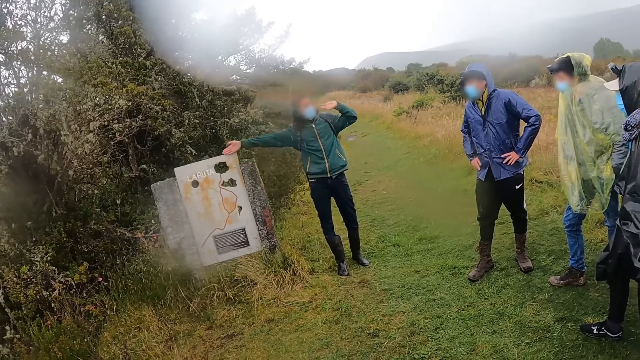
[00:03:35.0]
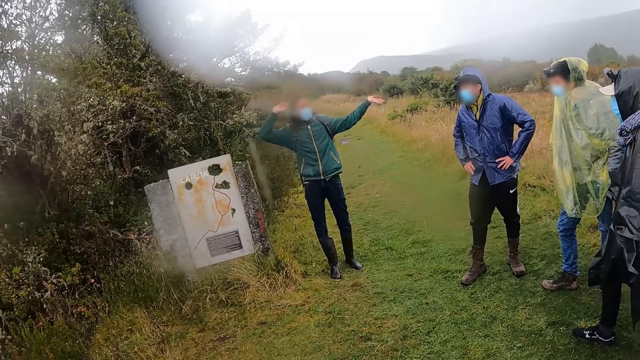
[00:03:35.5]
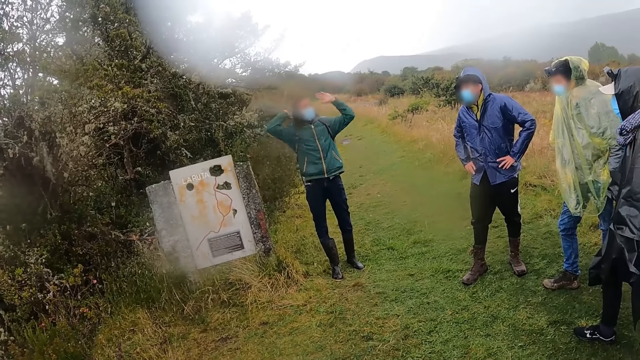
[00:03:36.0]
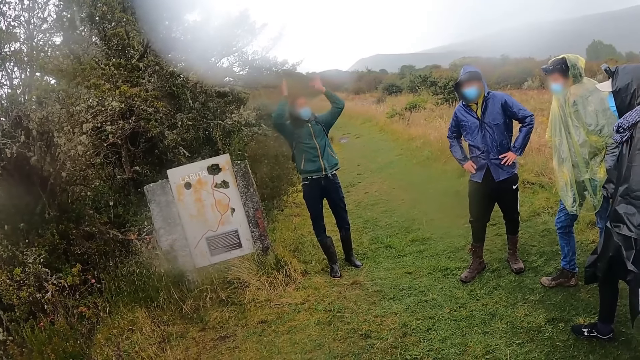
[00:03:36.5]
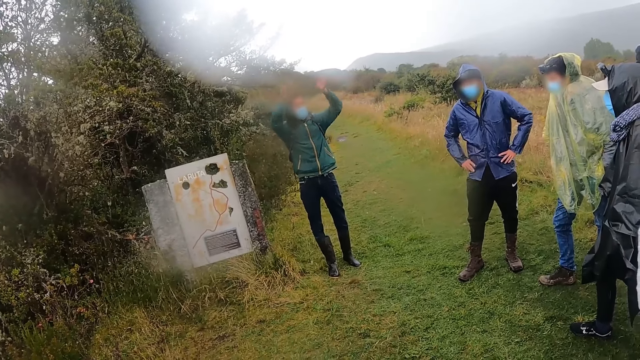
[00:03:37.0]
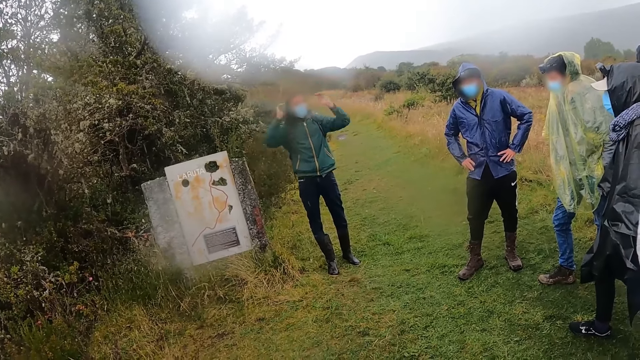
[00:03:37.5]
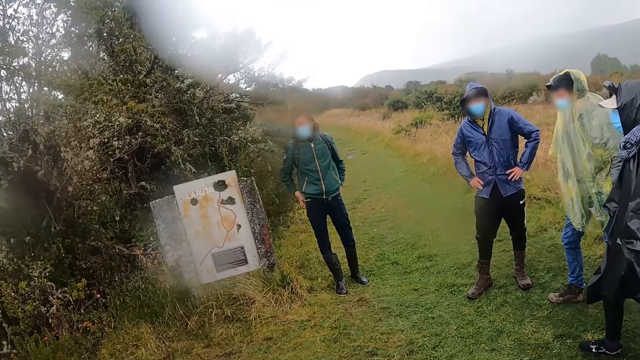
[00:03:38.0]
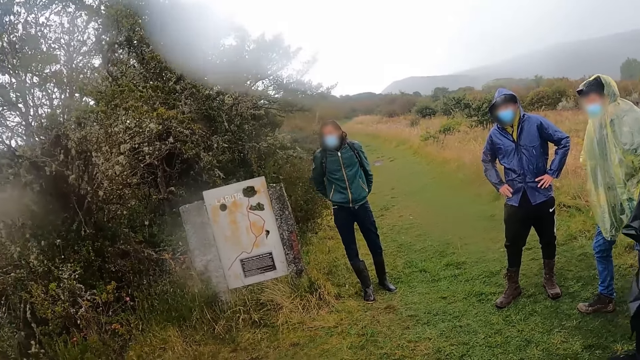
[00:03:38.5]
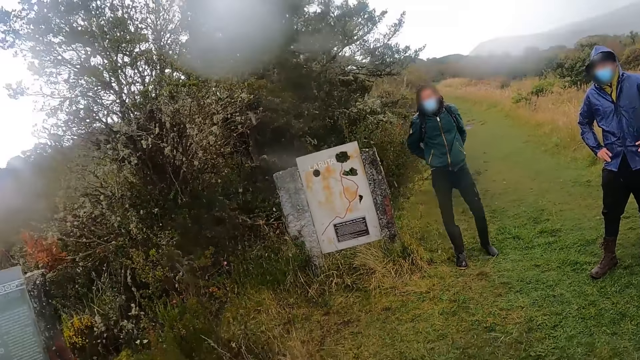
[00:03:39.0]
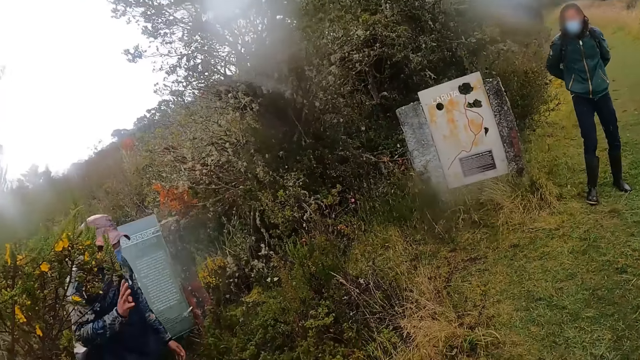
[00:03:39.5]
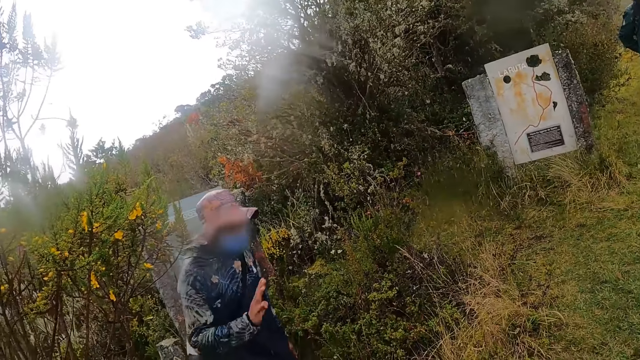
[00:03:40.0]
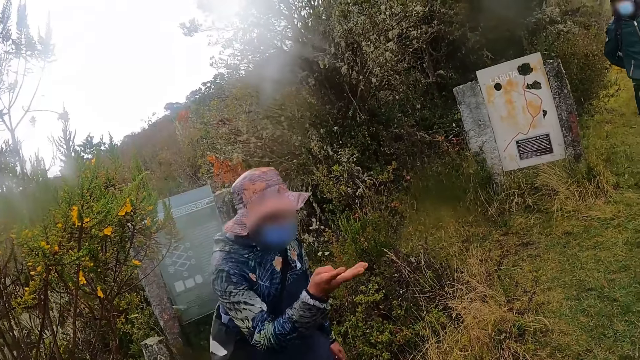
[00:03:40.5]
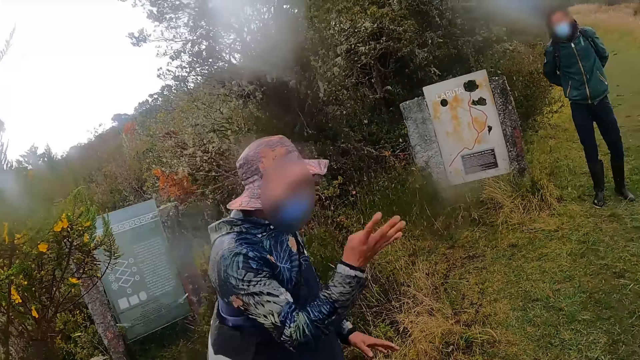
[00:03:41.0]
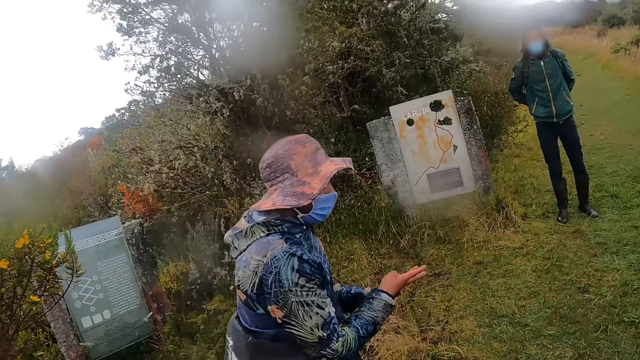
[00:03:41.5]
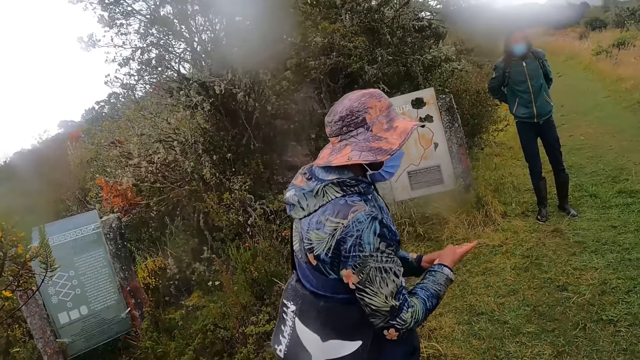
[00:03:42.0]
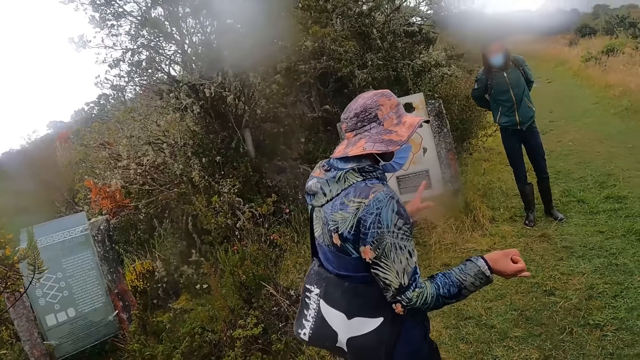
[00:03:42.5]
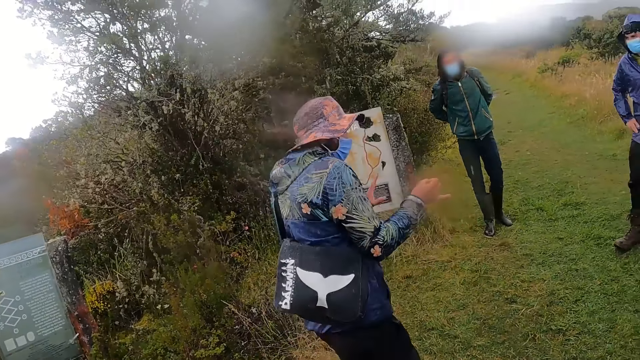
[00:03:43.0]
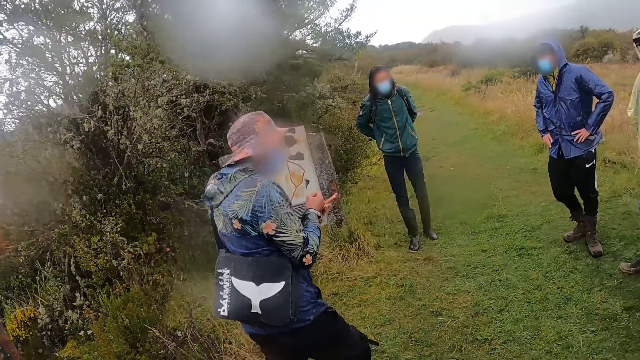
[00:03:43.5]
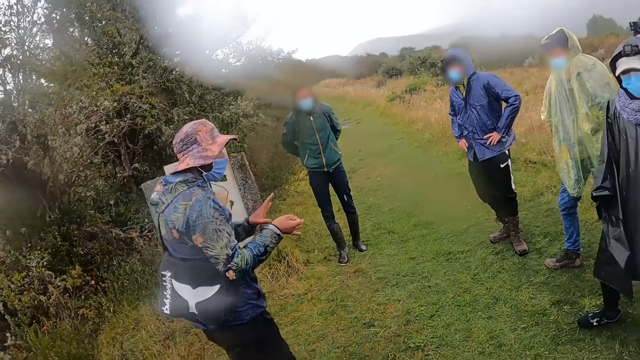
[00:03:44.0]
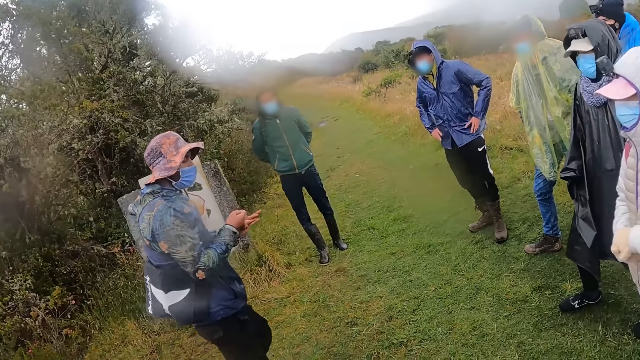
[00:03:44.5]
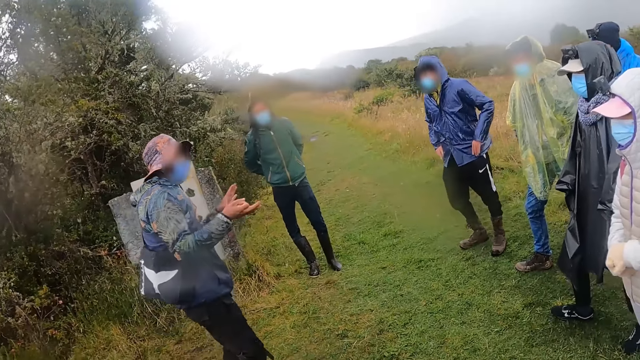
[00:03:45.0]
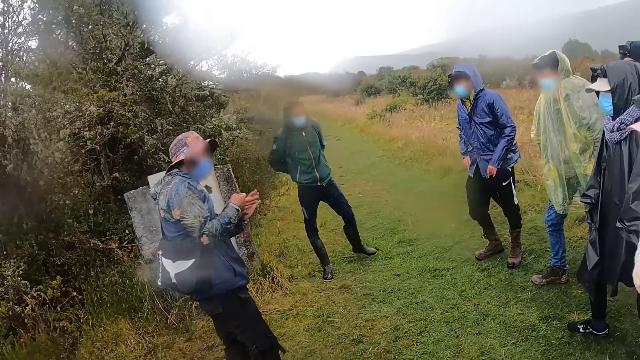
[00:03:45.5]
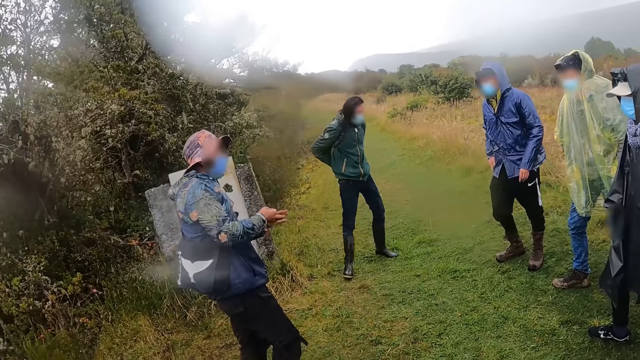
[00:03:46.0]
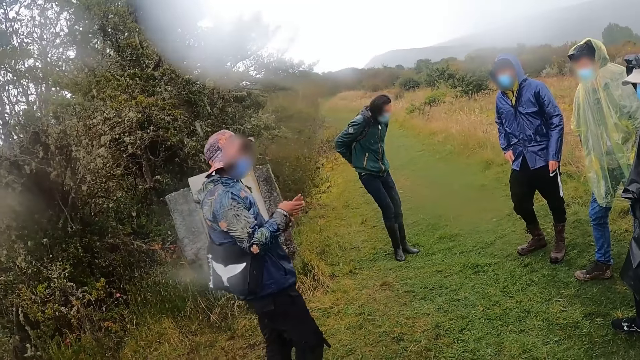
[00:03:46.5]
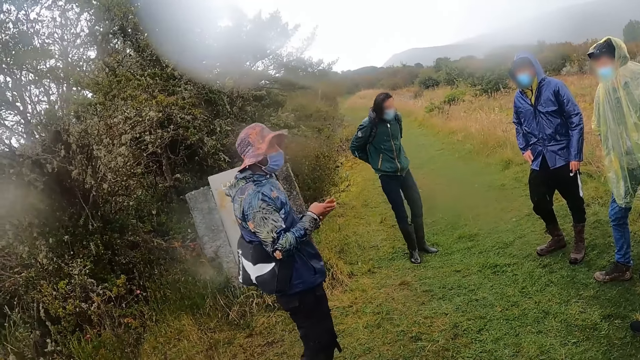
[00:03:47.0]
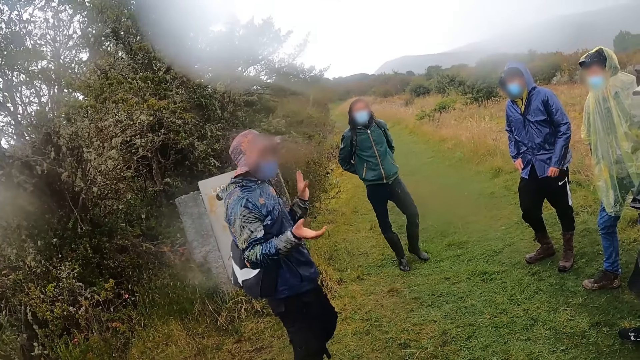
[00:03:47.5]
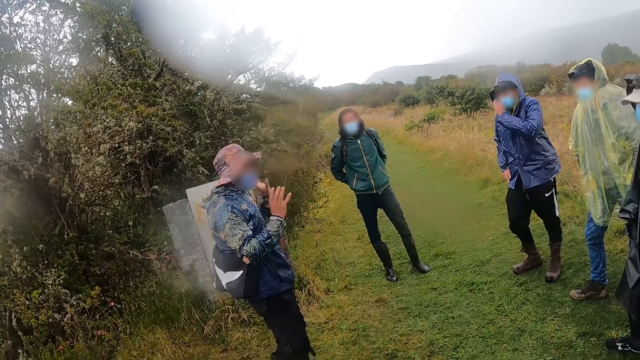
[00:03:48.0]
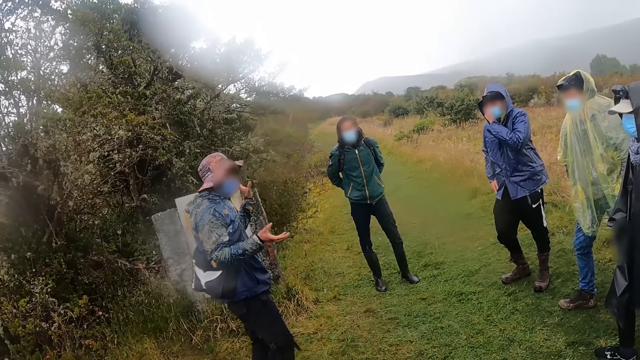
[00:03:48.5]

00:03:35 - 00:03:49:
The man adjusts a backpack on his back with both hands. The tour guide gesticulates with both hands. The camera wearer looks at a man as he explains something.

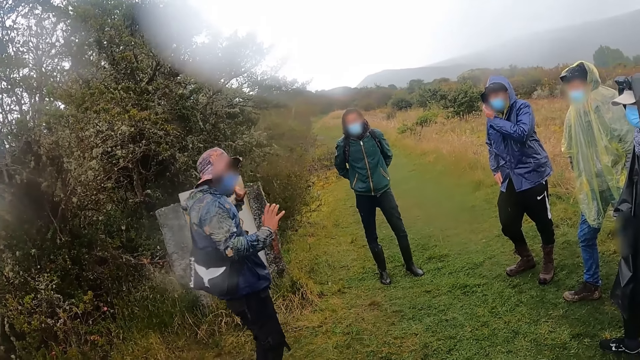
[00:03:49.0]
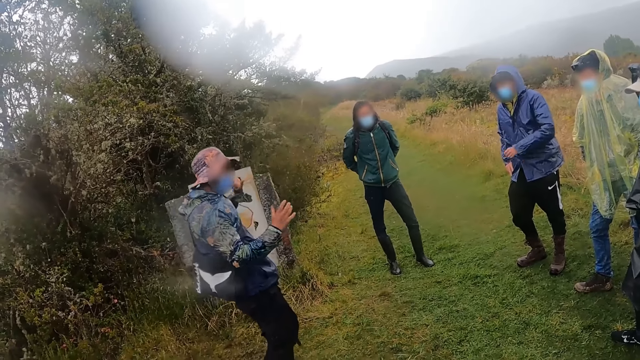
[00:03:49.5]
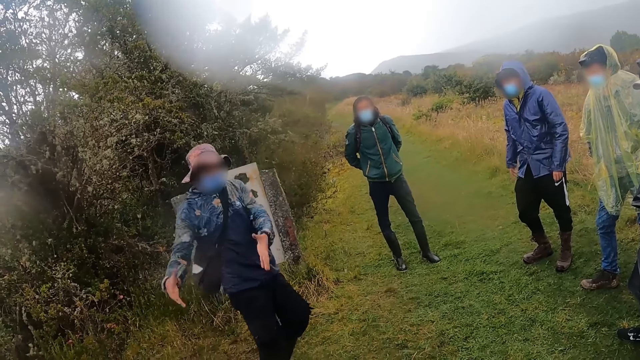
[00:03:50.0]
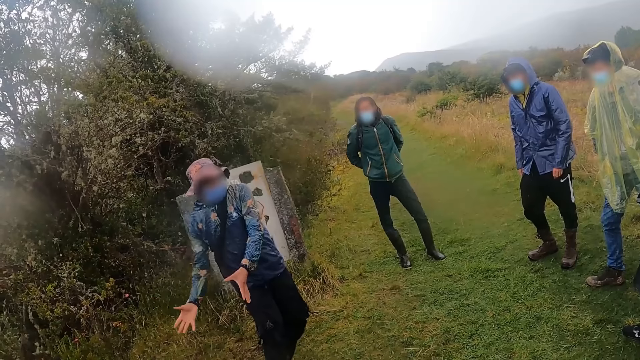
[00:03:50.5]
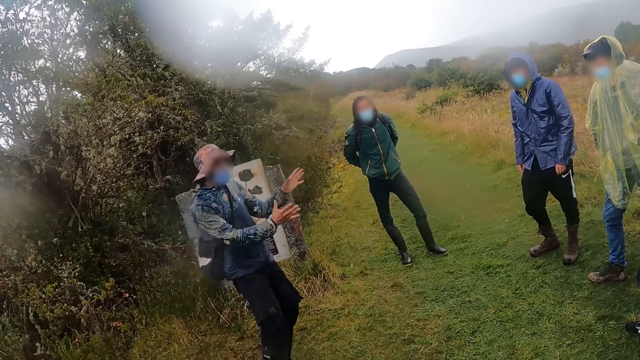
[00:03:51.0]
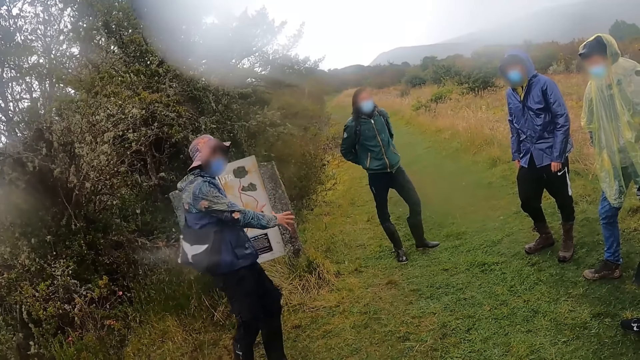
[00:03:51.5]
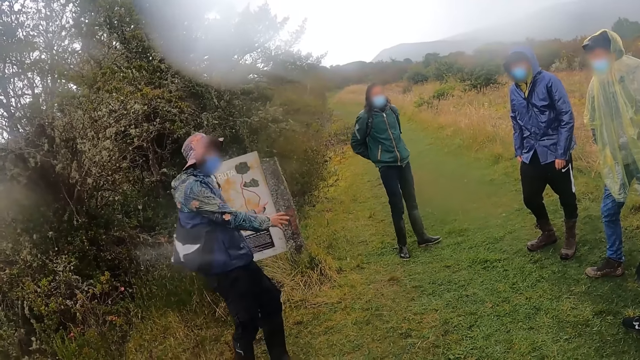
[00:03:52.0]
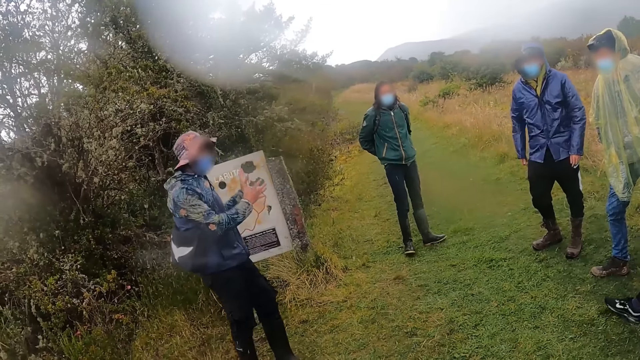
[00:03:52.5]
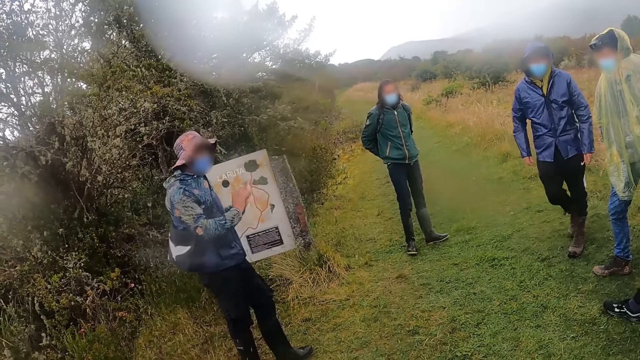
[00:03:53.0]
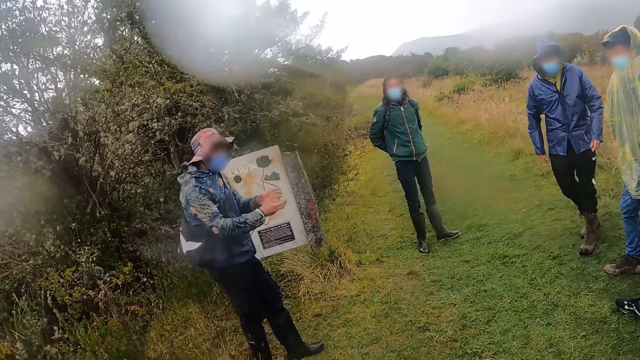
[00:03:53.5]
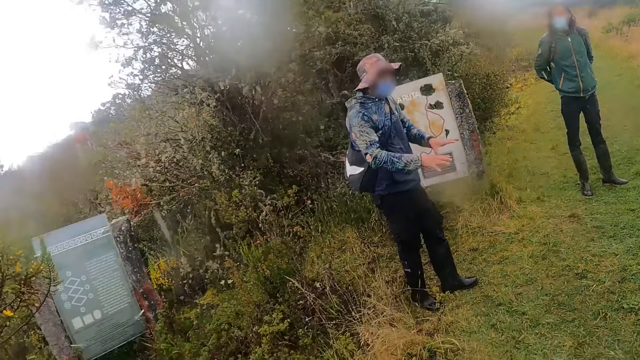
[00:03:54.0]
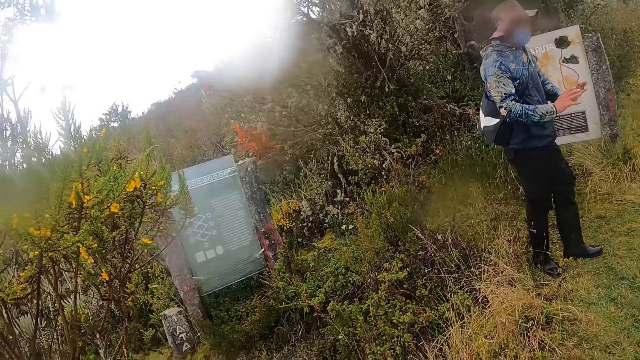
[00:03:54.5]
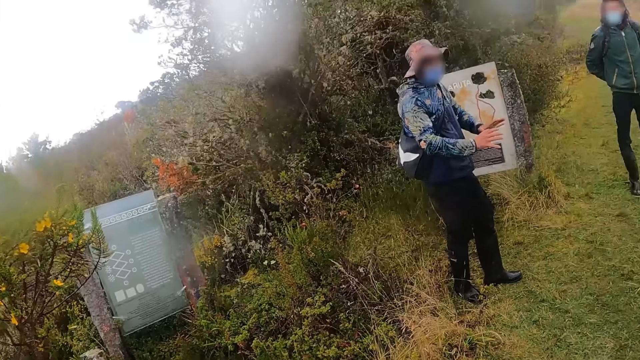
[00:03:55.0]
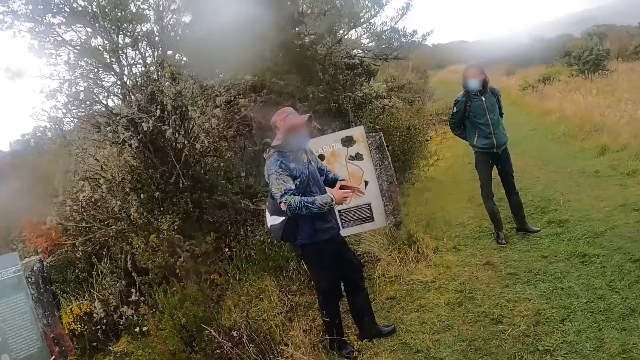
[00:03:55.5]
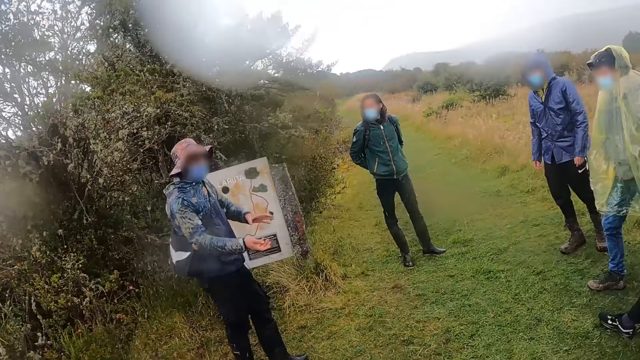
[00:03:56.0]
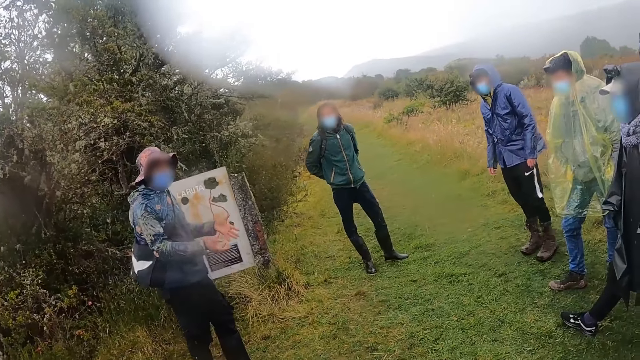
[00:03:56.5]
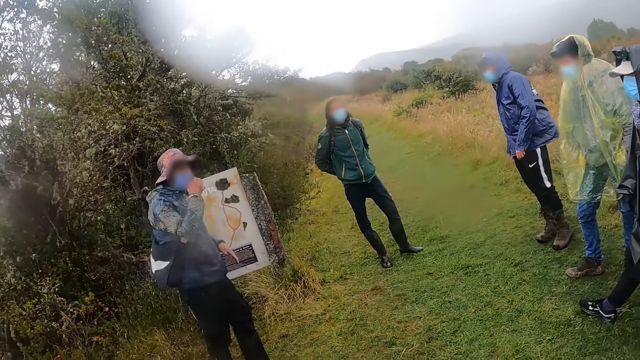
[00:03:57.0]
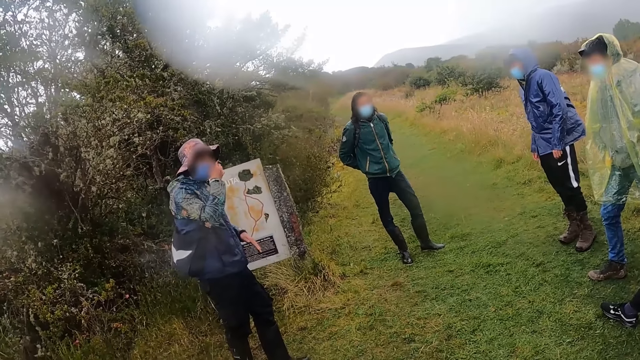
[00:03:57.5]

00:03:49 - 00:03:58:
The tour guide adjusts his nose mask with his right hand.
